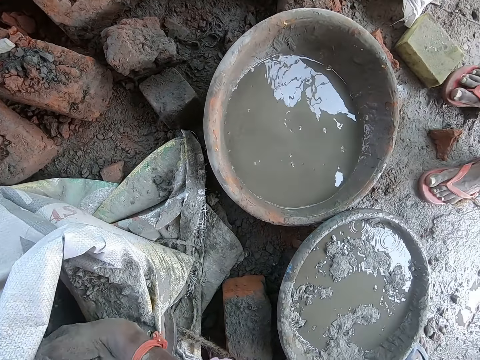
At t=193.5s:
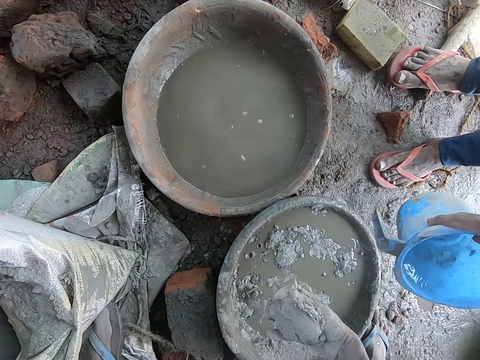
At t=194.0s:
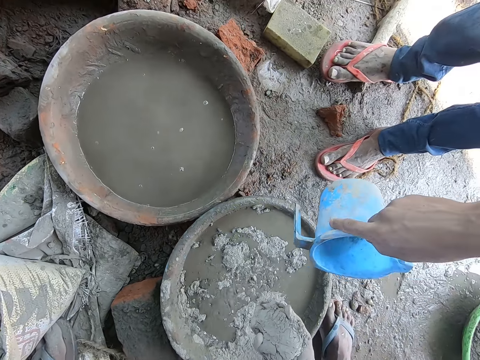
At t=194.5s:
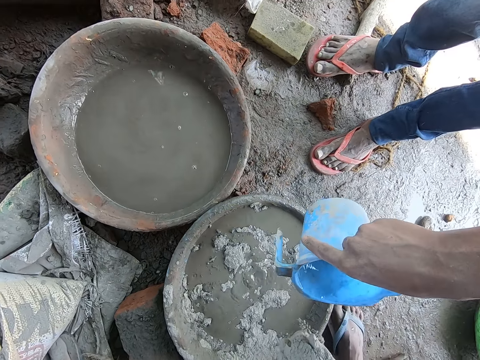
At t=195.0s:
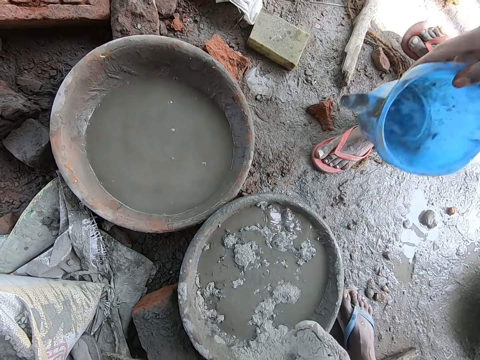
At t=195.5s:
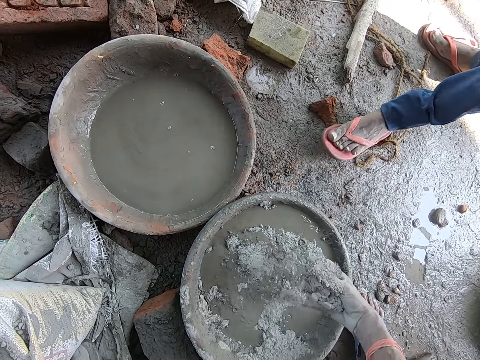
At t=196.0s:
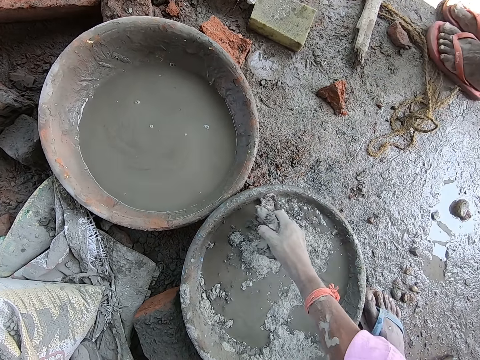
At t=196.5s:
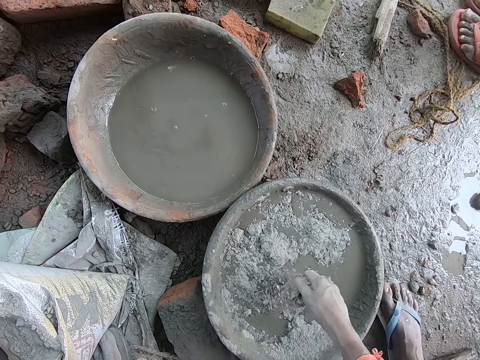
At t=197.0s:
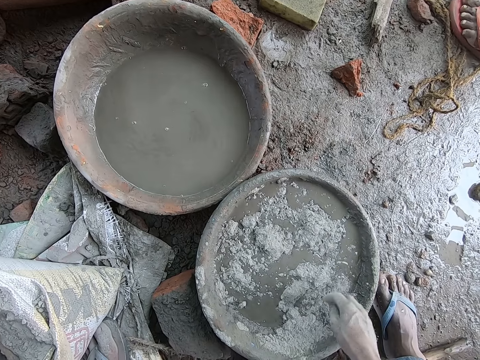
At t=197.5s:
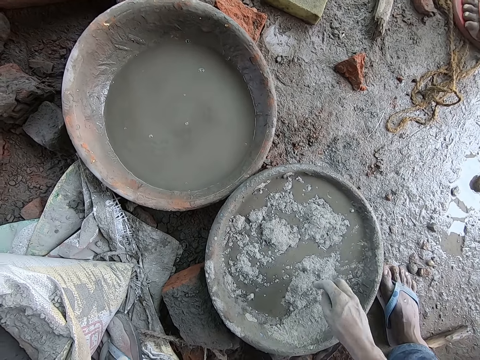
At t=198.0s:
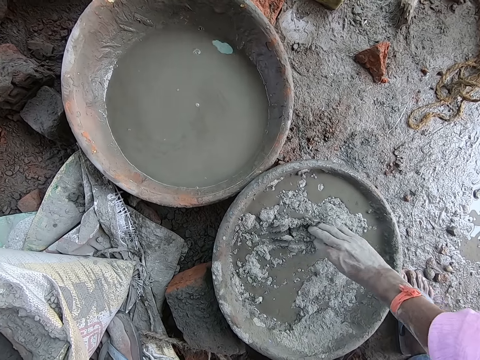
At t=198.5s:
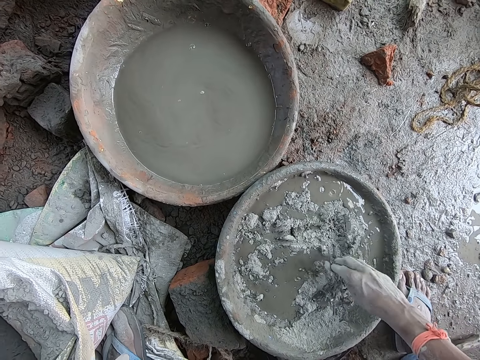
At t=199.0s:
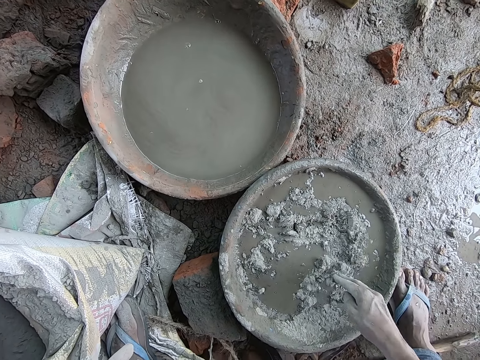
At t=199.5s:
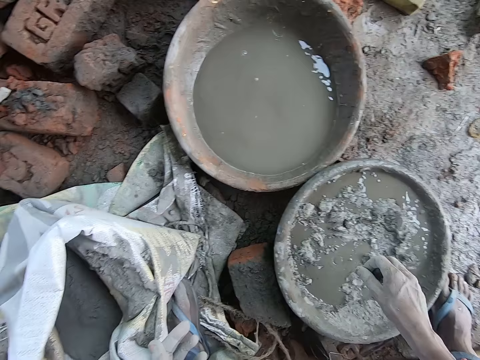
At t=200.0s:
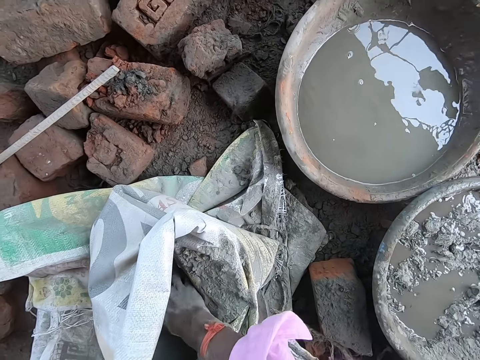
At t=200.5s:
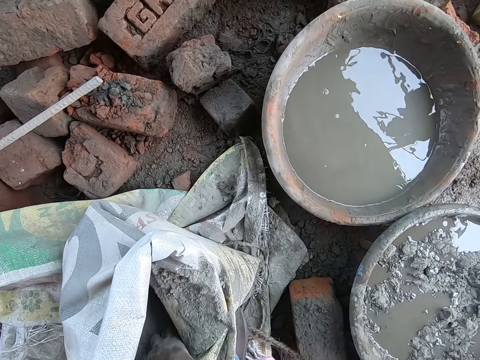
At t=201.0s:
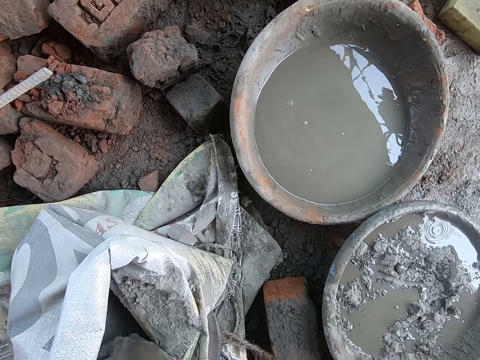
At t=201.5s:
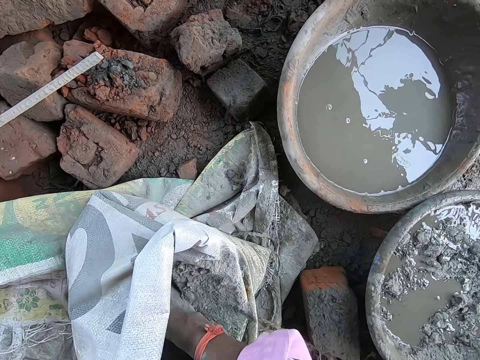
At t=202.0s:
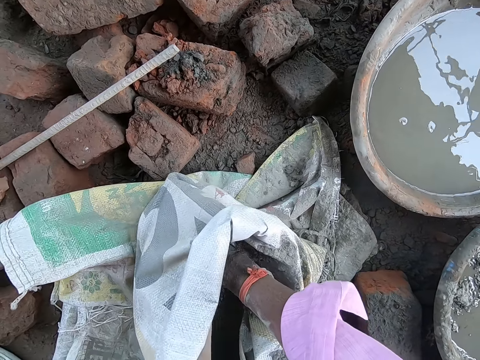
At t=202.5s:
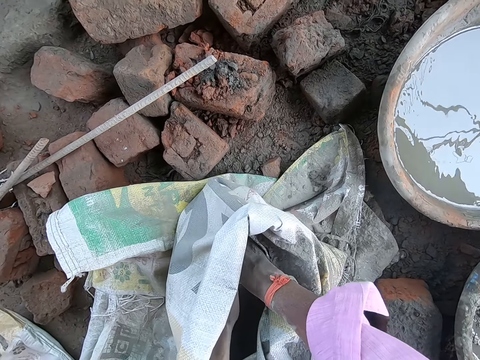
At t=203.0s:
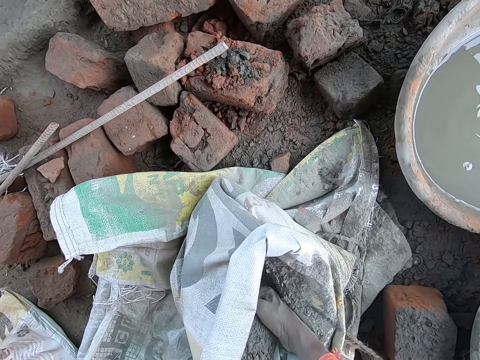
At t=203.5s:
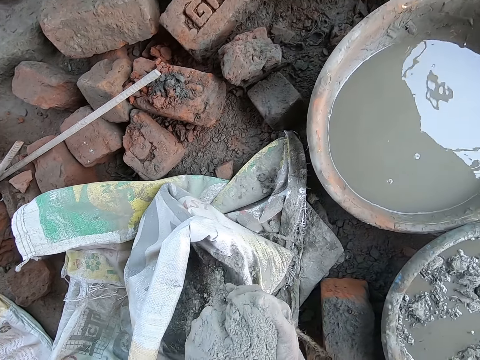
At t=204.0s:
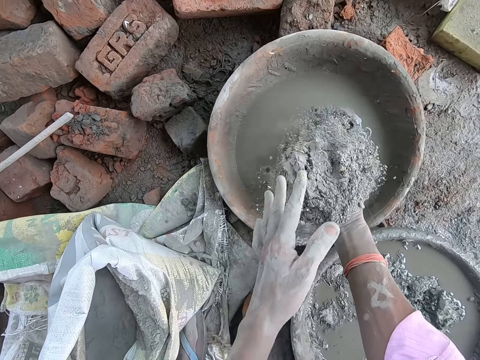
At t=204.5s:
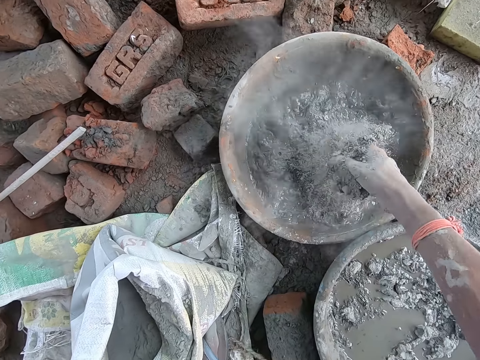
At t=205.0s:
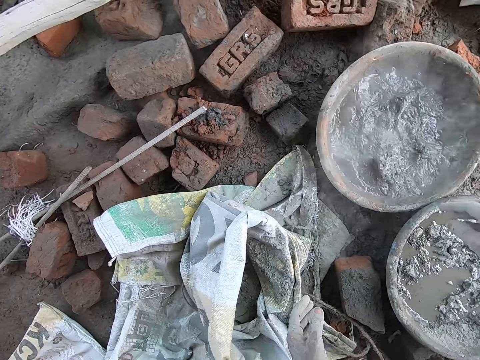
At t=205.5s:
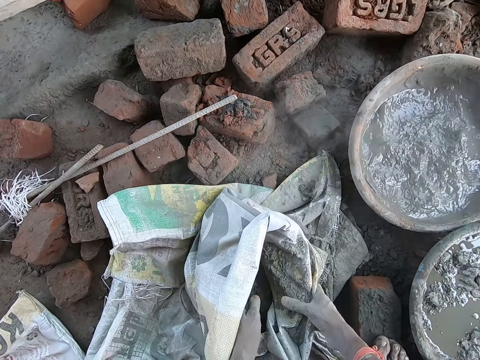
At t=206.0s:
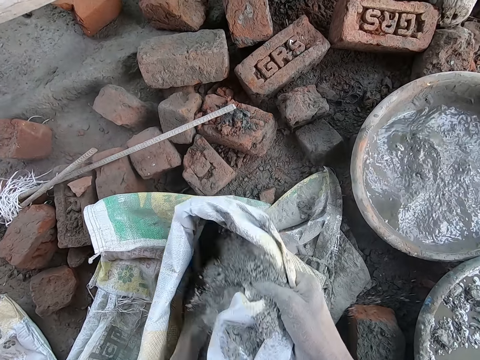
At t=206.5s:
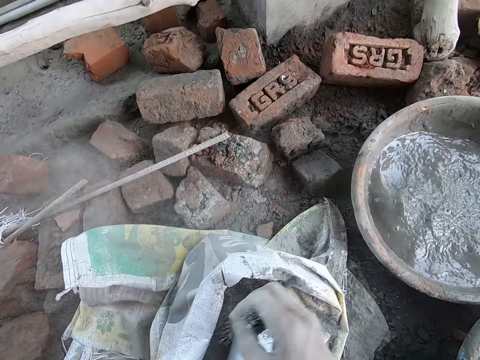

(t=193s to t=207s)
The camera wearer pours the cement in the bowl on the floor with his right hand. A man holds a jug of water. The man pours the water in the bowl on the floor with the cup in his right hand. The camera wearer mixes the top of the cement in the bowl with his hands. He packs up the cement in the bag of cement with his hands. He pours the cement in the bowl on the floor with his right hand. He holds the bag of cement on the floor with his right hand.

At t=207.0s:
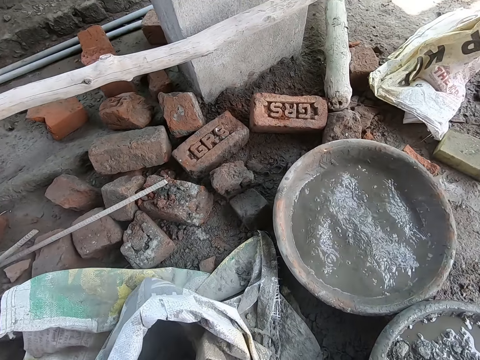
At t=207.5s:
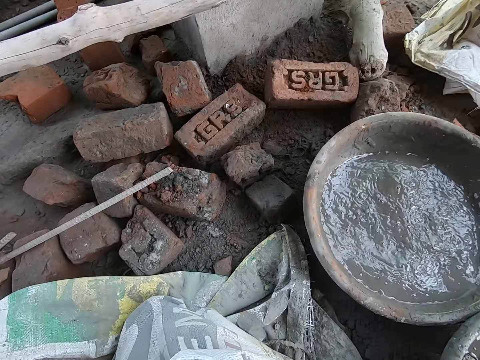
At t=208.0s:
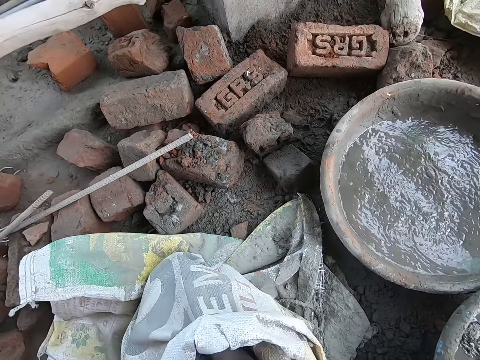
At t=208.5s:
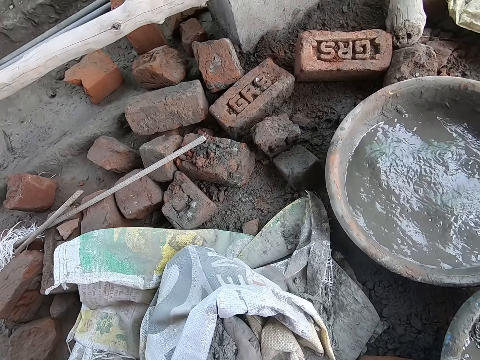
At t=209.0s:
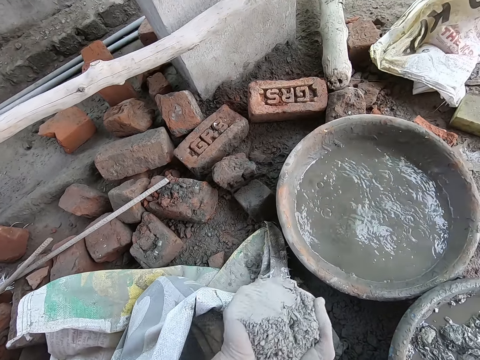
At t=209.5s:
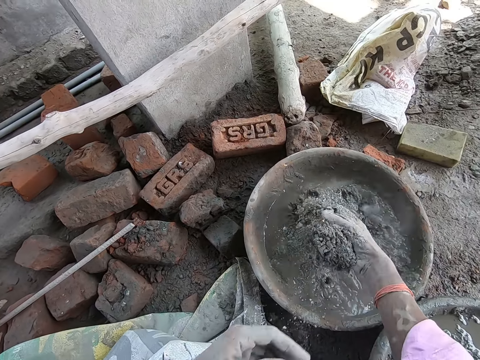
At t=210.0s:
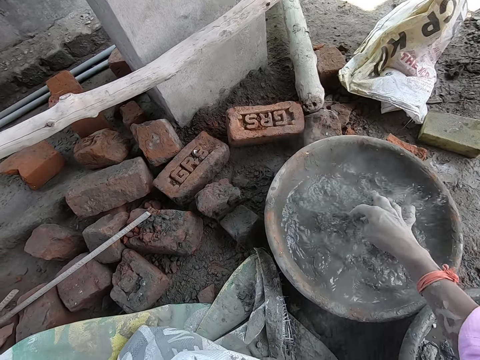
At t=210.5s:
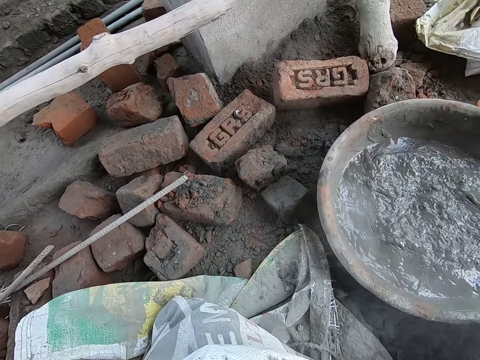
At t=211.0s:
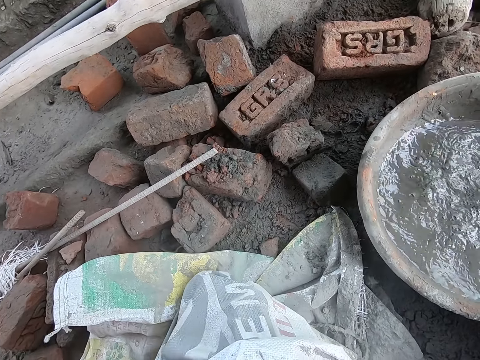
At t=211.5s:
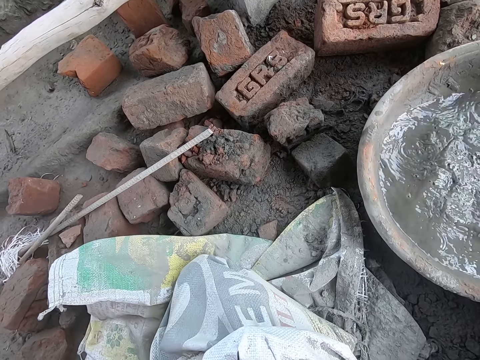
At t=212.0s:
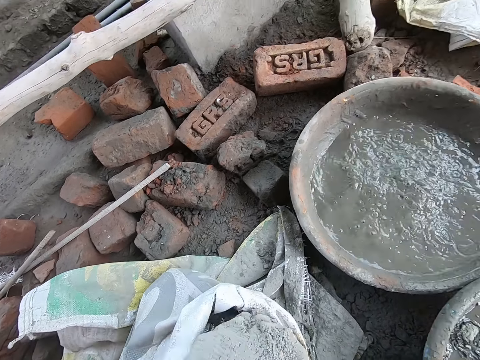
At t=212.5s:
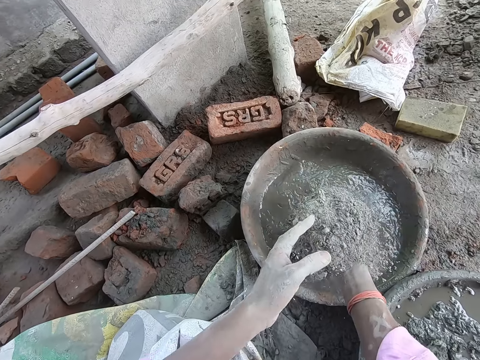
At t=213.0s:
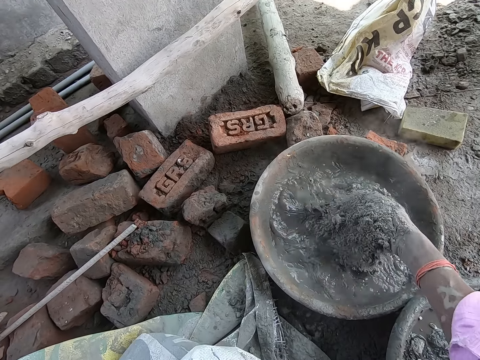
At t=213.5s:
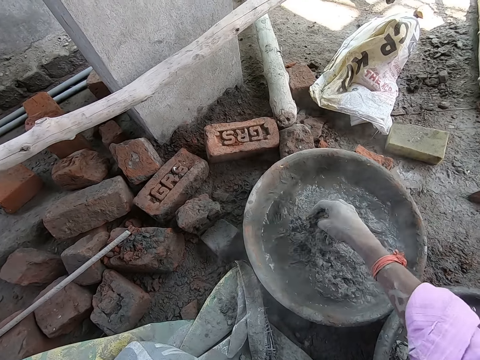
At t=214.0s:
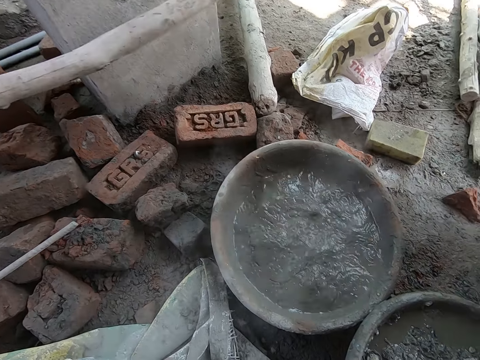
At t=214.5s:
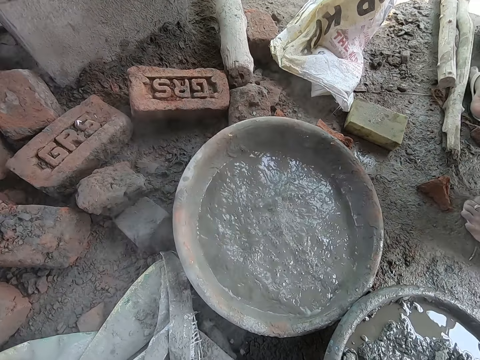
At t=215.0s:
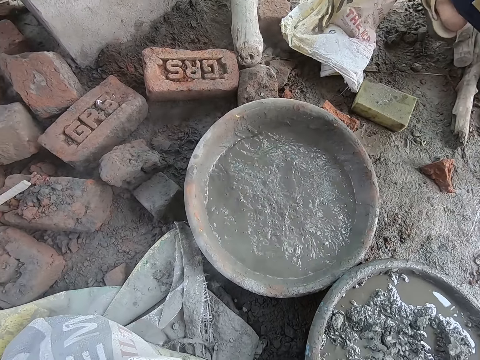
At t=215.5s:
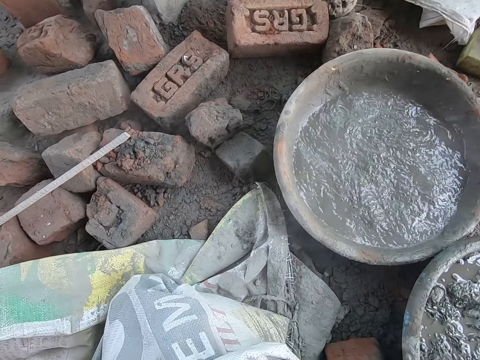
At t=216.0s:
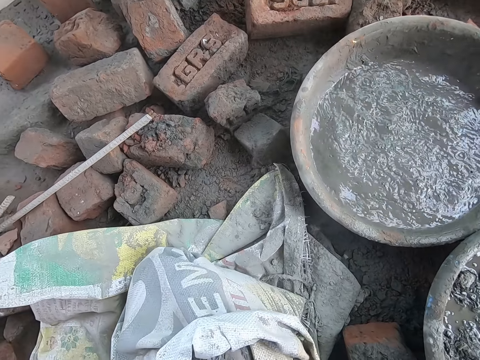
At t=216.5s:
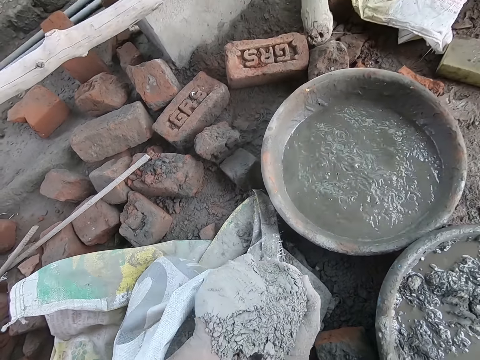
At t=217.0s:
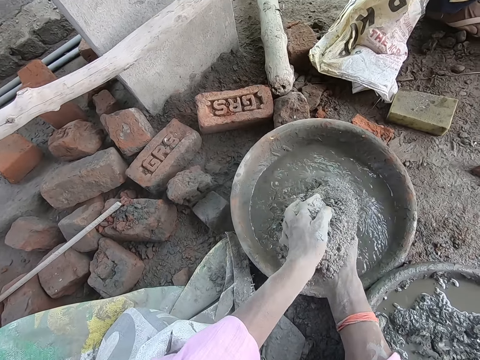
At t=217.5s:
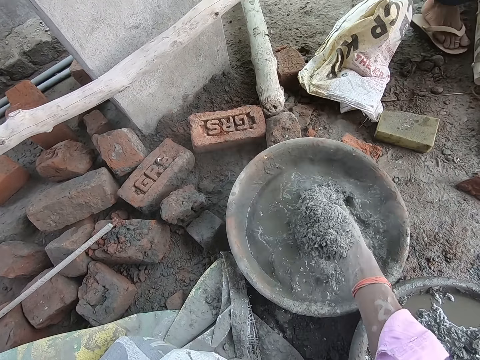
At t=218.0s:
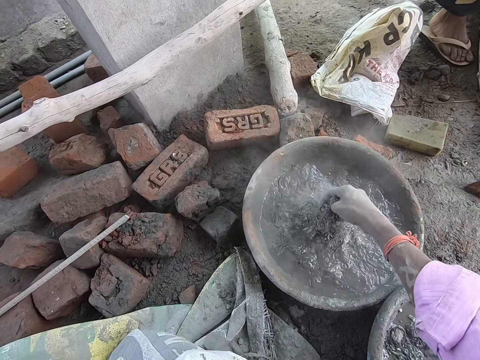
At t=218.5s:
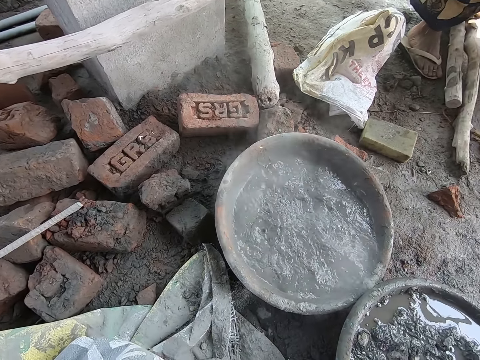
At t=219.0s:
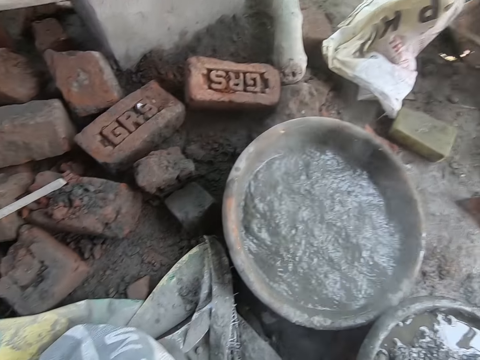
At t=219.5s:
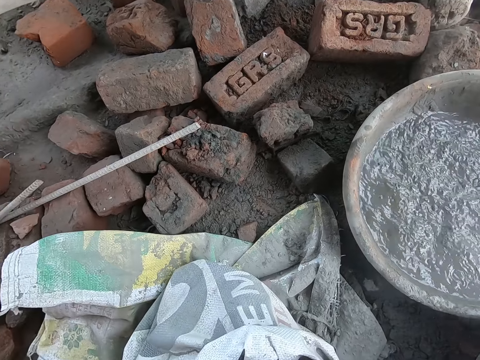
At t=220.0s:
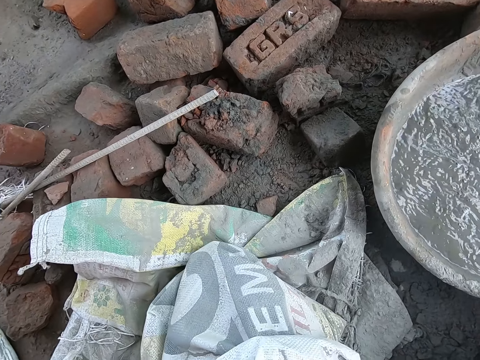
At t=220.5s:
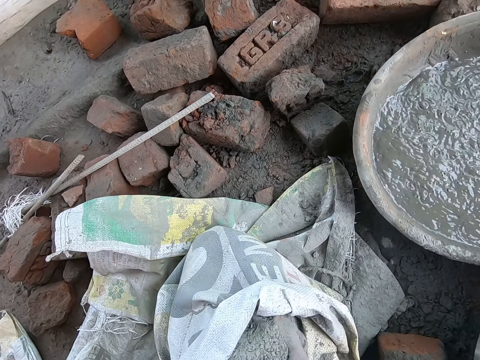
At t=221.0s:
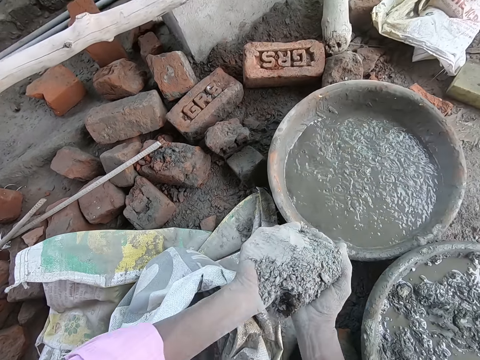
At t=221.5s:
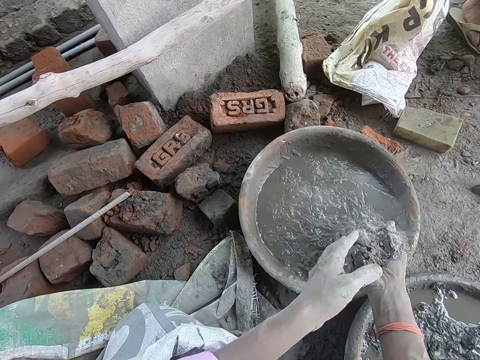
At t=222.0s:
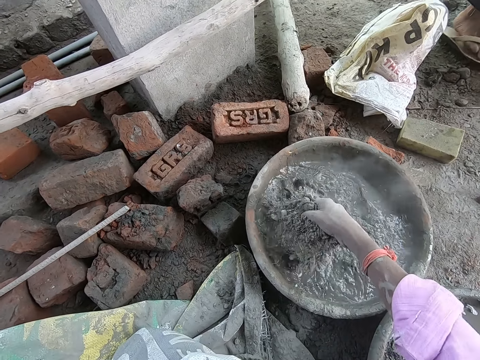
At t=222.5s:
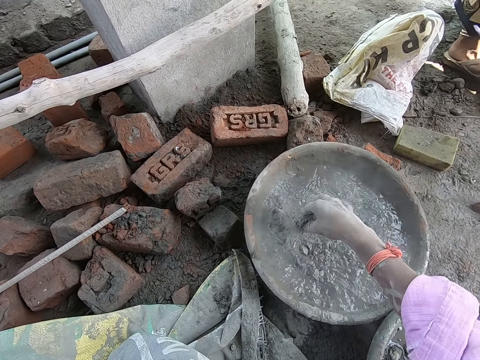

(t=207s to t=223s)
The camera wearer packs up the cement in the bag of cement with his hands. He pours the cement in the bowl on the floor with his hands. He packs up the cement in the bag of cement with his hands. He pours the cement in the bowl on the floor with his hands. He converses with a man. He packs up the cement in the bag of cement with his hands. He pours the cement in the bowl on the floor with his hands. He packs up the cement in the bag of cement with his hands. He pours the cement in the bowl on the floor with his hands.
